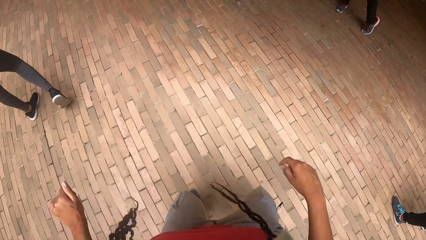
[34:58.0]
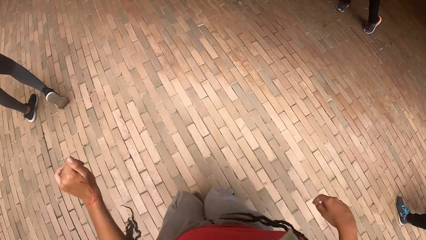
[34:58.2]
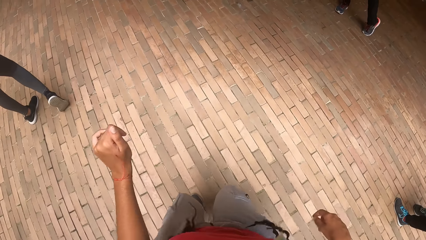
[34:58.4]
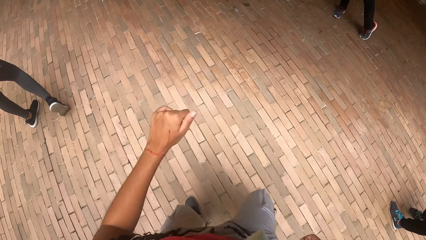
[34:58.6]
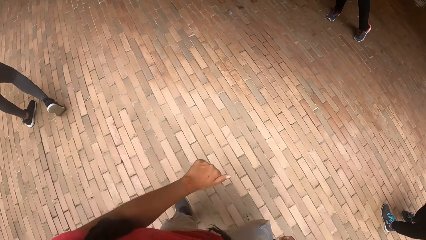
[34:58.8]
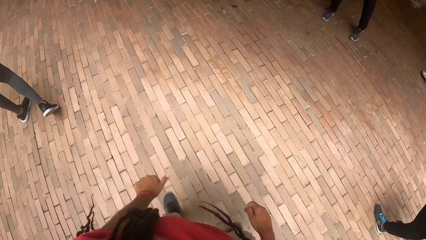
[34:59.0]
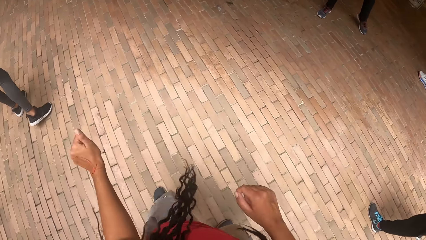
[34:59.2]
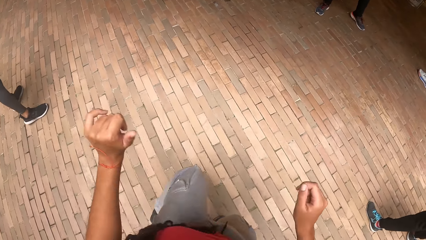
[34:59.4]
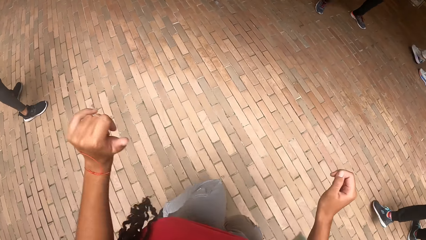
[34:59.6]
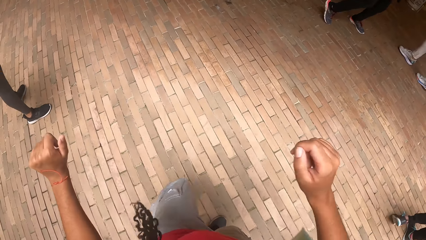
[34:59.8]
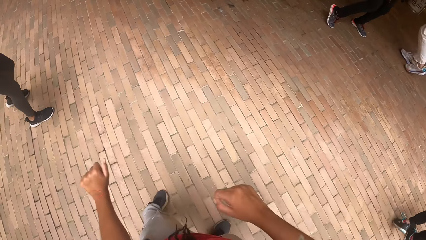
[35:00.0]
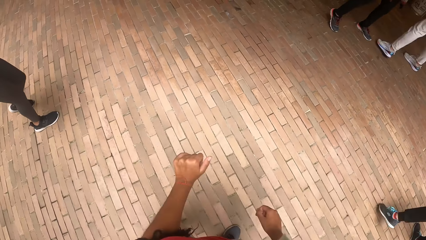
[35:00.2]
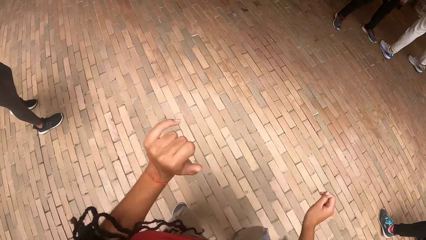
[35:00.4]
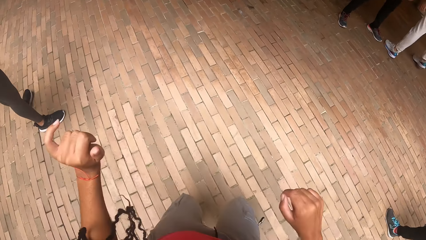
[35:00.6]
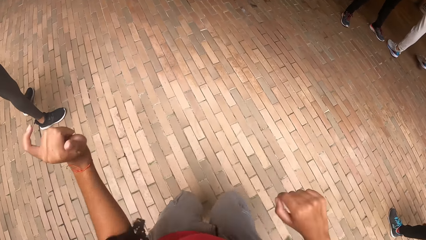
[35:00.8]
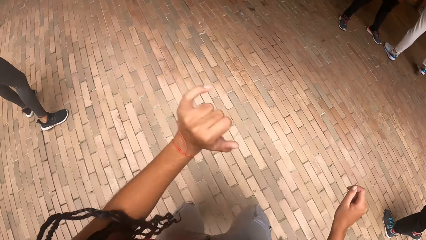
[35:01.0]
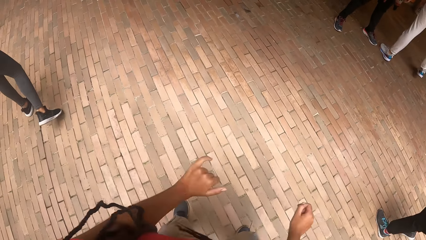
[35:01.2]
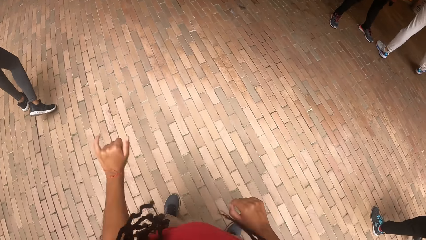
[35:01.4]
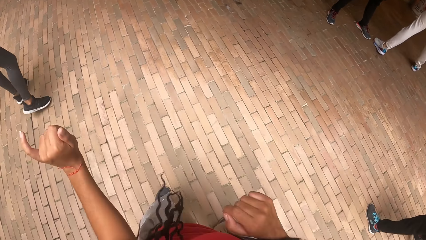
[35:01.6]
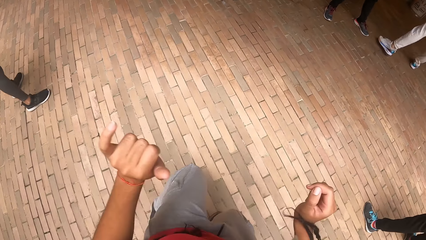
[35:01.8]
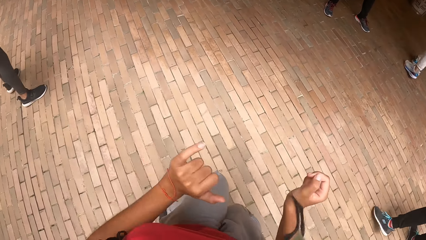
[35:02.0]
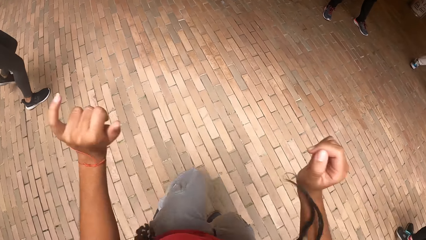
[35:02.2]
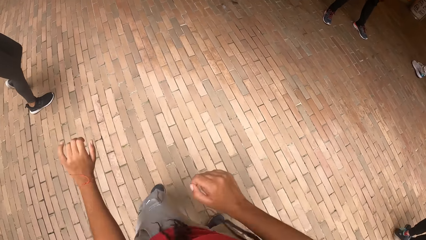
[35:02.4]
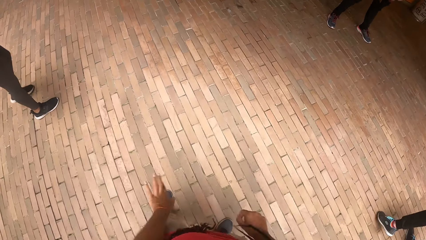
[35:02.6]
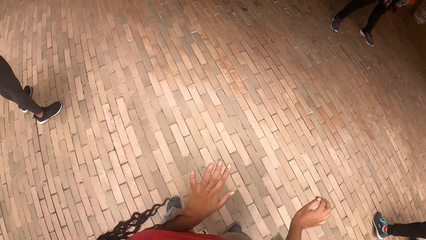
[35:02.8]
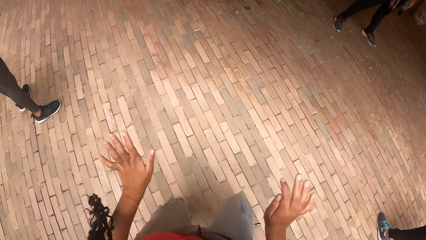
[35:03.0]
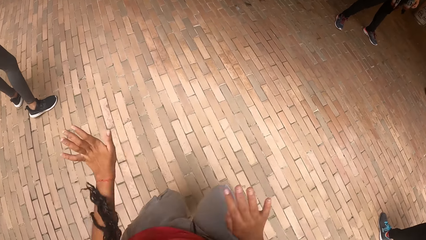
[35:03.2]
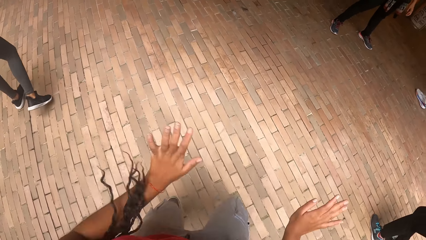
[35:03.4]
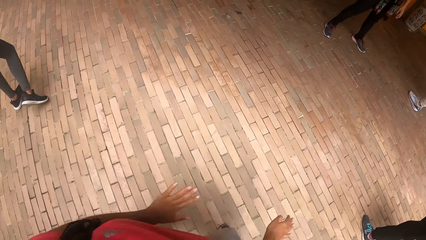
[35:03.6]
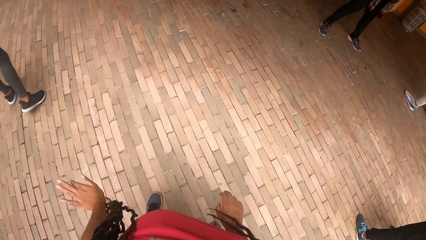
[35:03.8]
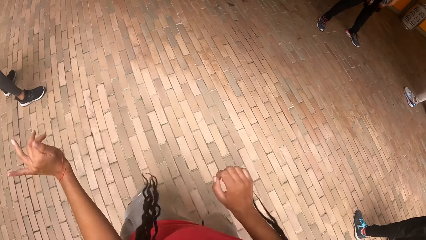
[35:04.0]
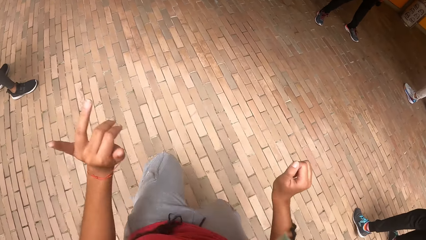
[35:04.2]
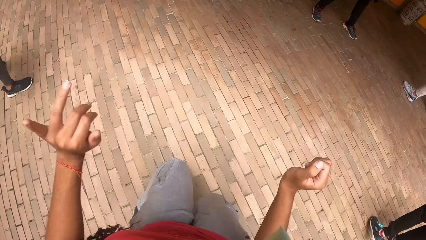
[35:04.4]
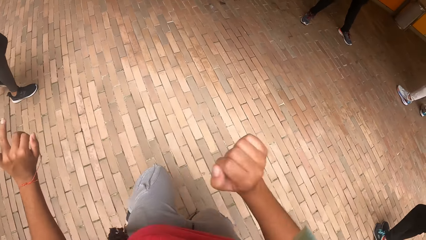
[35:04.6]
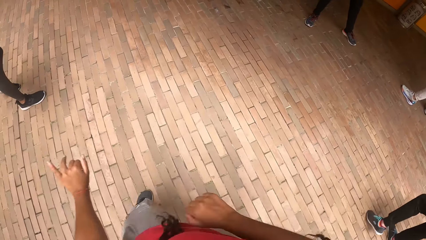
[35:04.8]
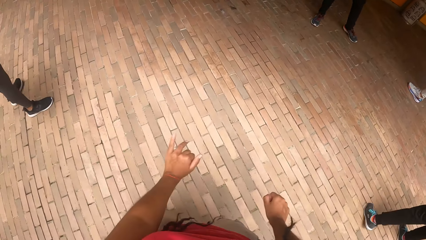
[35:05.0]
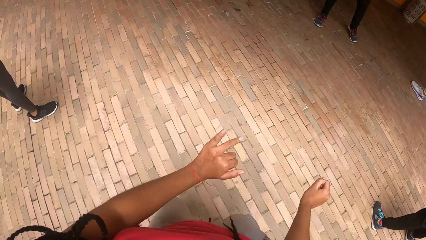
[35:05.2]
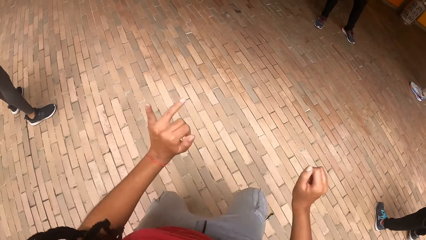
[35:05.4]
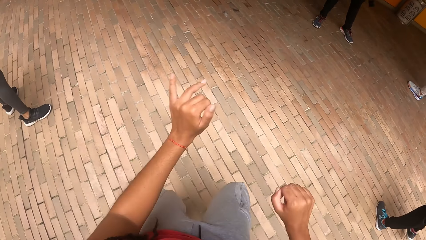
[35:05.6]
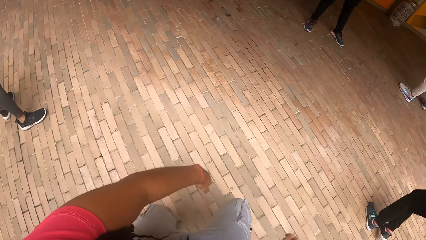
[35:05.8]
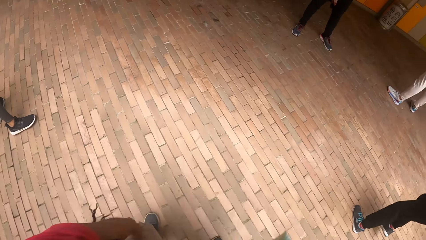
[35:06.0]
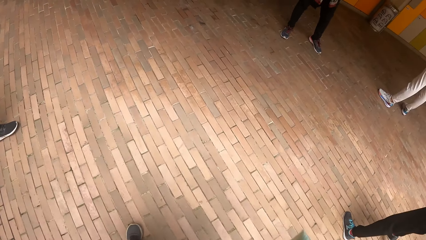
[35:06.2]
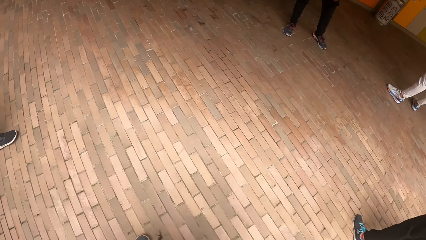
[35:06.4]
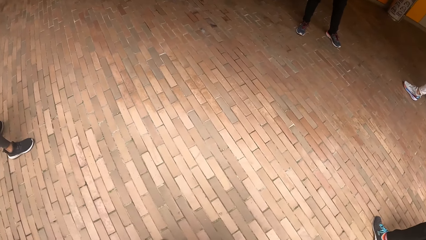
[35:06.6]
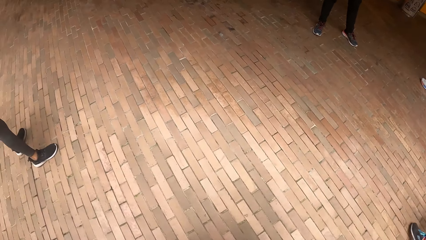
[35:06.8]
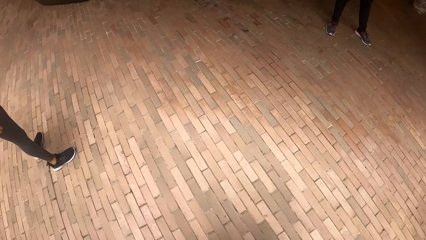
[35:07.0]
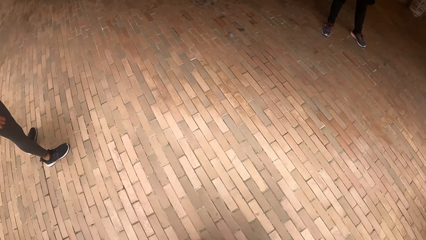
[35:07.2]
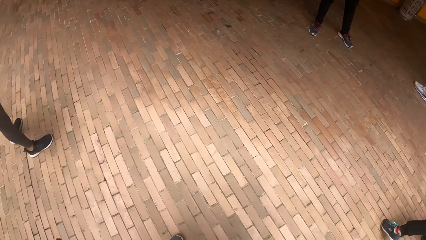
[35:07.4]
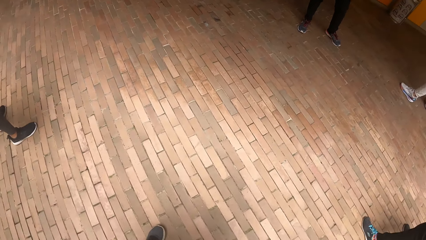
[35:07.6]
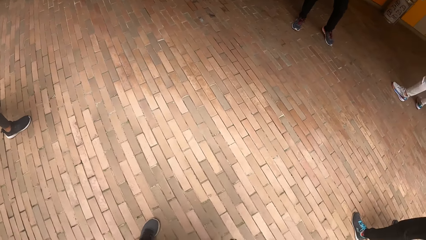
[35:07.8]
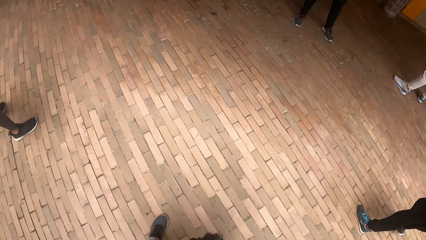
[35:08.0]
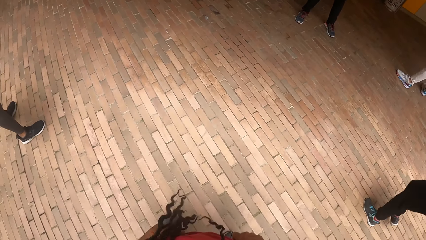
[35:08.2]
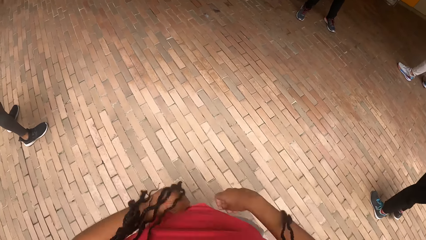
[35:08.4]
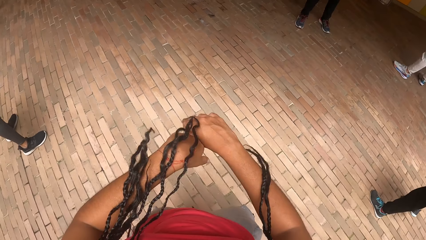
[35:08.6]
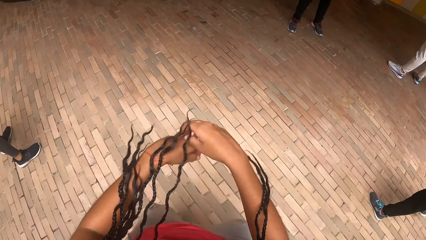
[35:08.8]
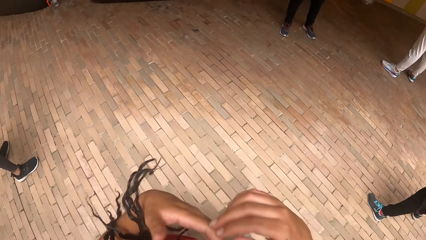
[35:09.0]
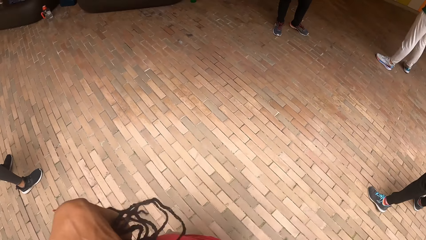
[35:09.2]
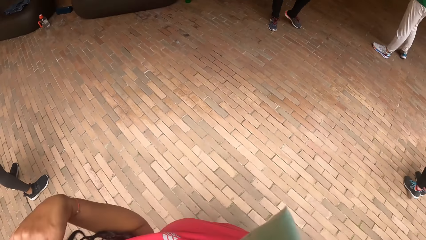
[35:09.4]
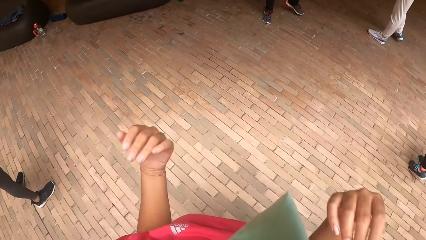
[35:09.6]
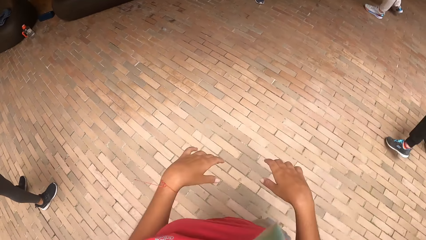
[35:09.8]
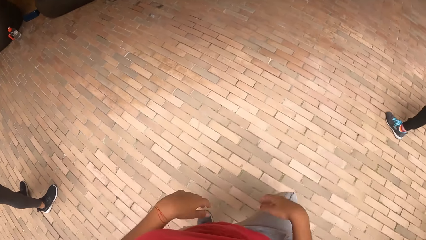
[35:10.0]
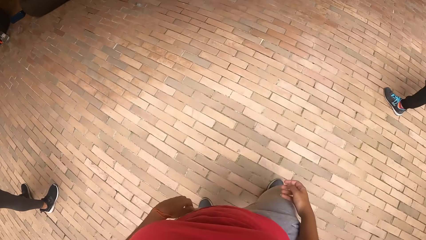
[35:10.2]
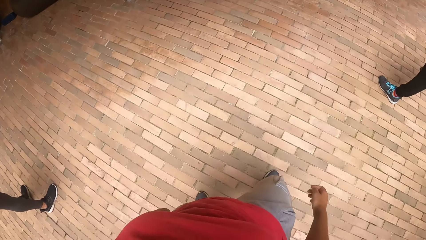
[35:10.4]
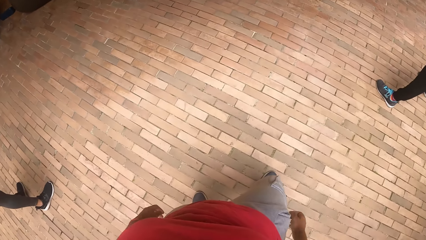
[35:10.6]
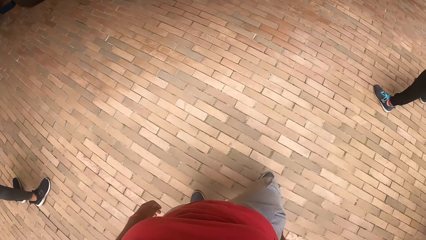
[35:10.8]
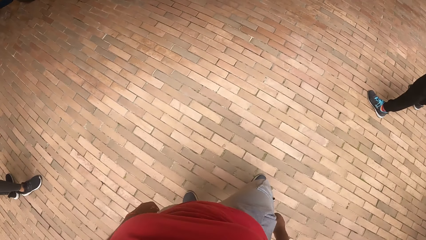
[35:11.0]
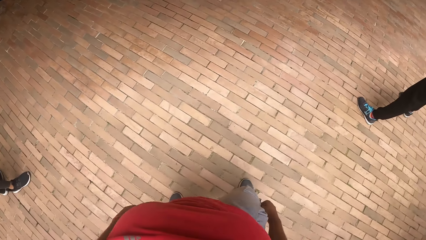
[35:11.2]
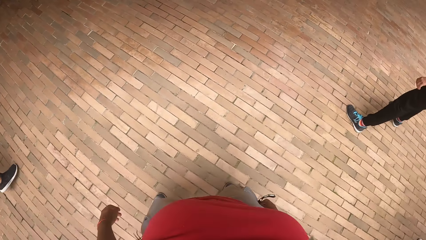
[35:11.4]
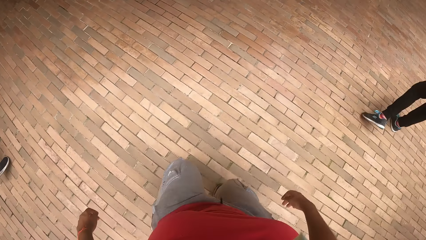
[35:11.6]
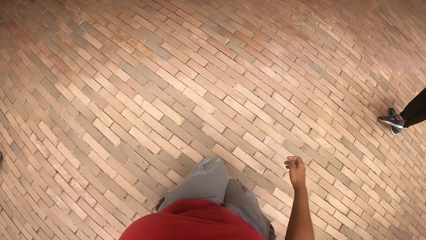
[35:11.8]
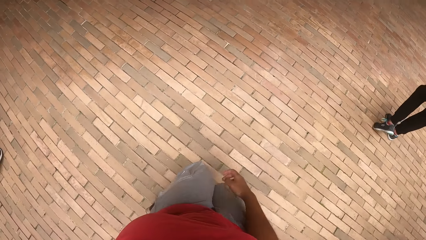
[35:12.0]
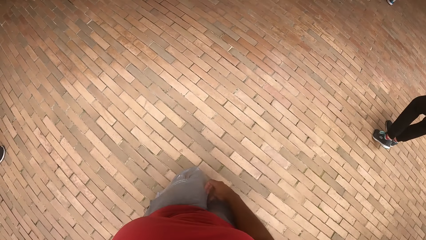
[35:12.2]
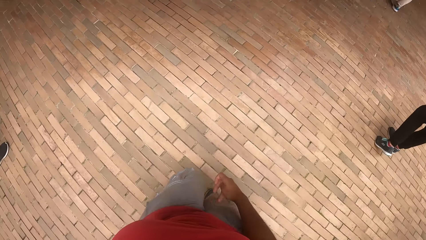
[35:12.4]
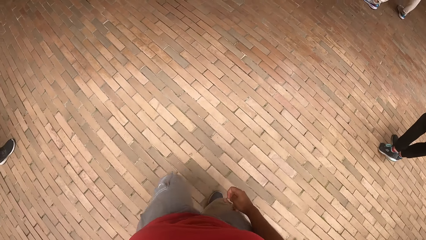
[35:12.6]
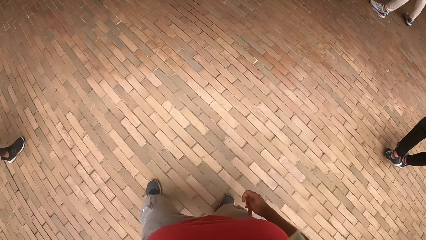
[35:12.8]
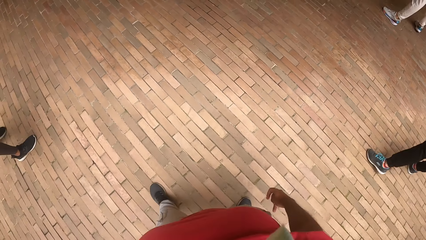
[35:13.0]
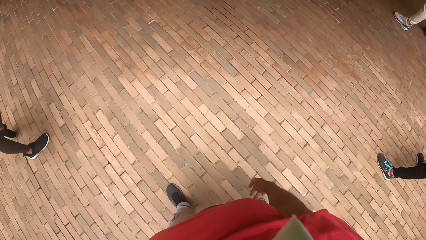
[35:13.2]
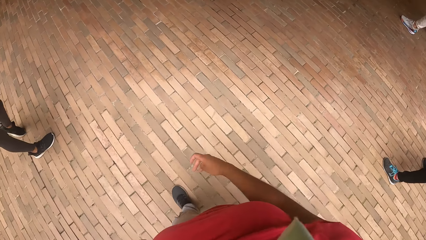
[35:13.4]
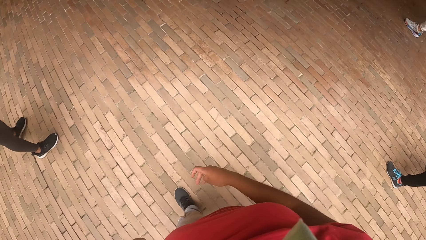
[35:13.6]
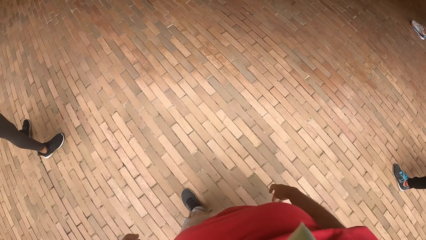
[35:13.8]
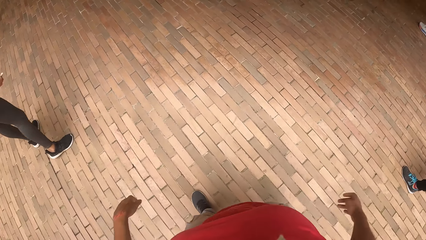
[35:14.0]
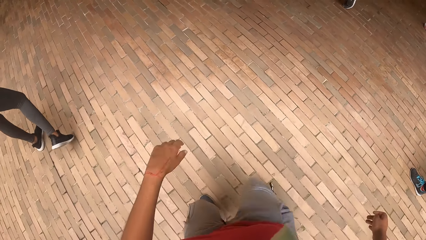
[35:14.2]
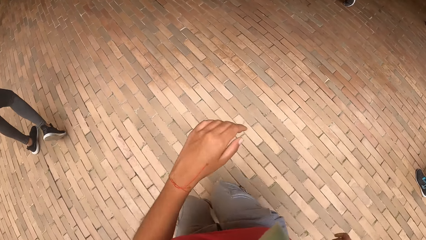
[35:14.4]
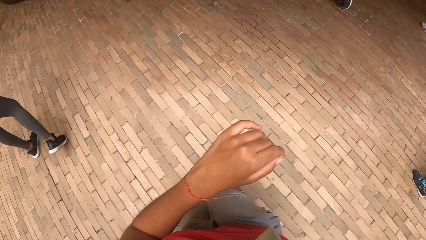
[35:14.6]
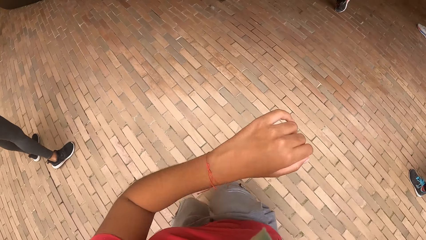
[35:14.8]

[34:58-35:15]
The camera wearer starts dancing. They stop dancing.
